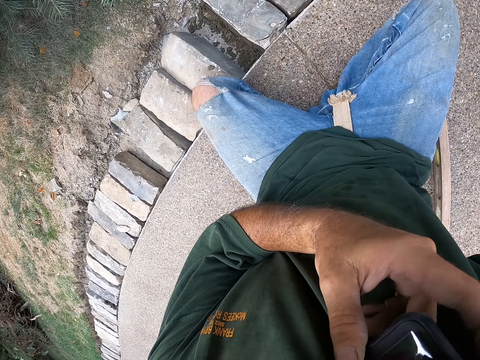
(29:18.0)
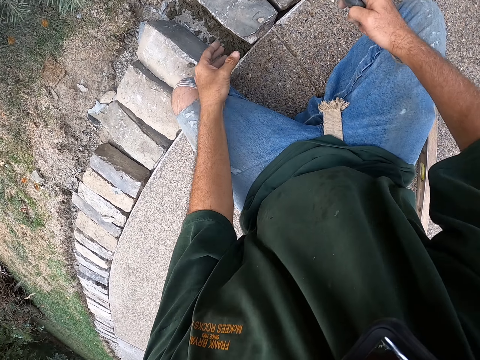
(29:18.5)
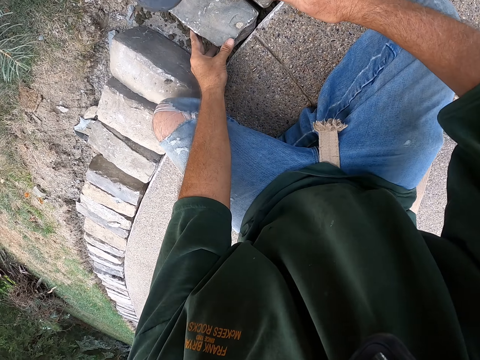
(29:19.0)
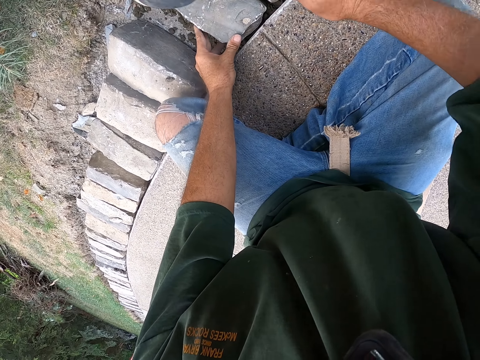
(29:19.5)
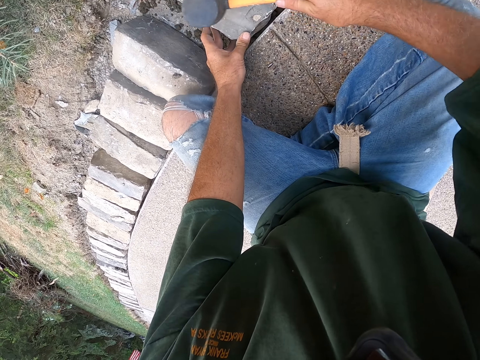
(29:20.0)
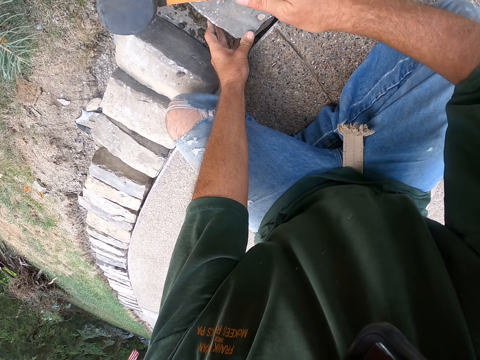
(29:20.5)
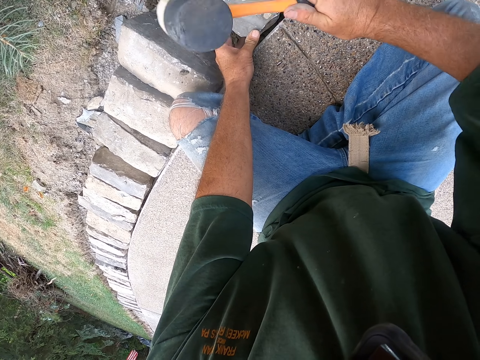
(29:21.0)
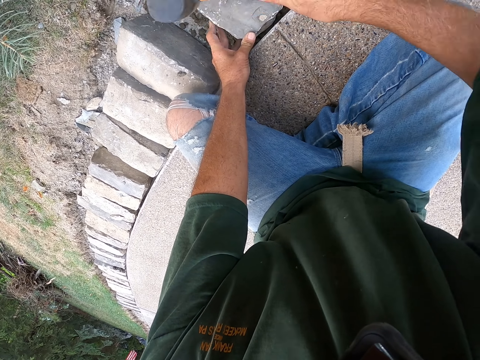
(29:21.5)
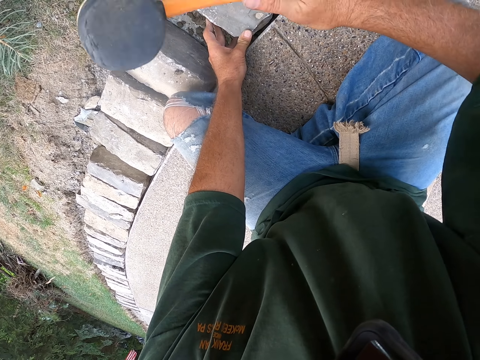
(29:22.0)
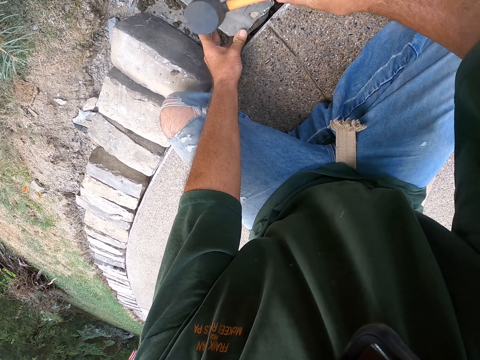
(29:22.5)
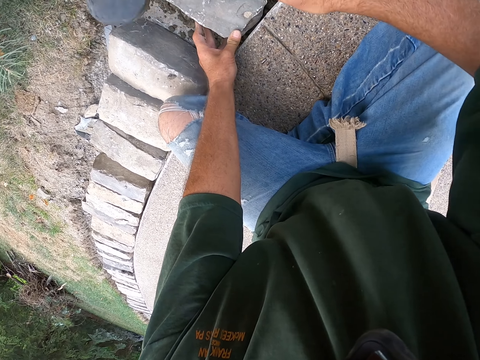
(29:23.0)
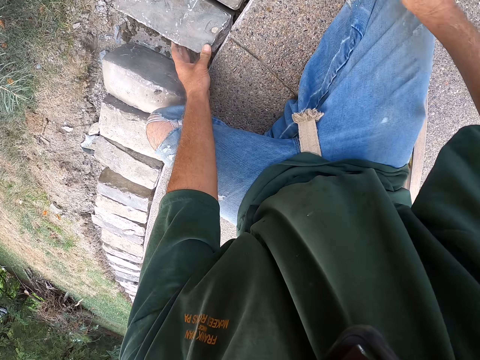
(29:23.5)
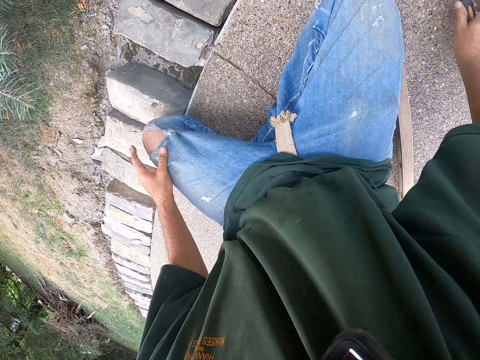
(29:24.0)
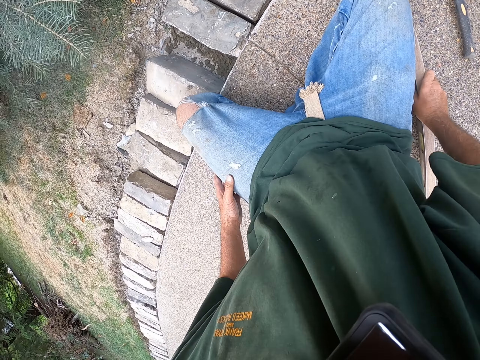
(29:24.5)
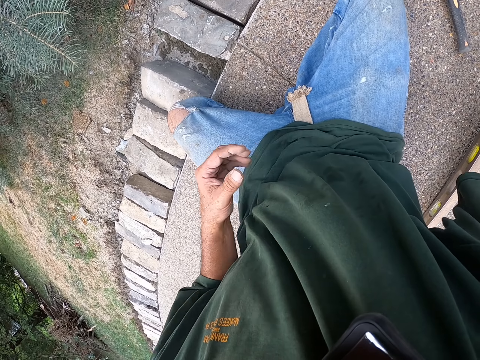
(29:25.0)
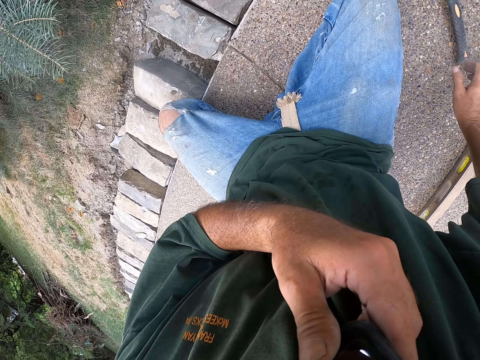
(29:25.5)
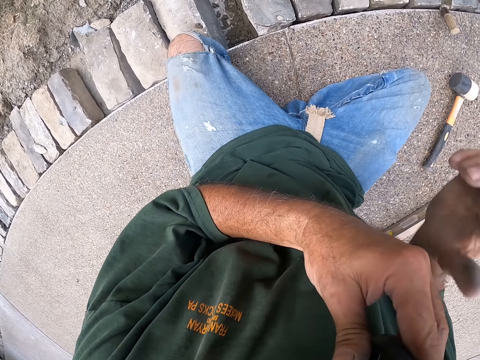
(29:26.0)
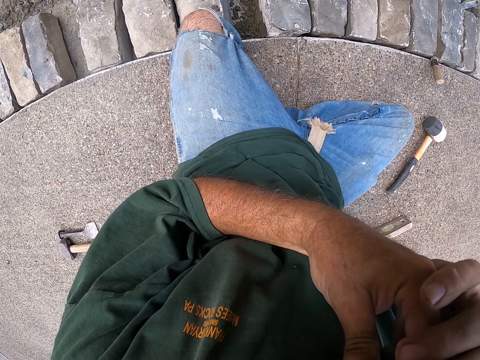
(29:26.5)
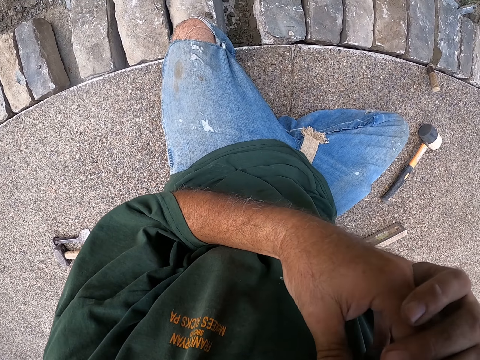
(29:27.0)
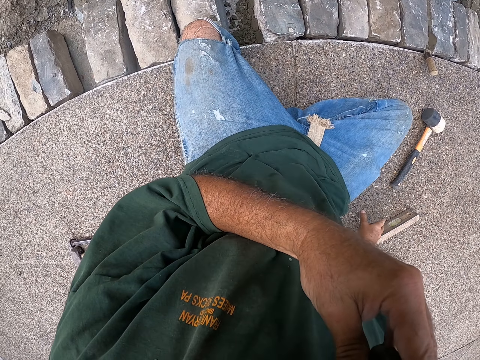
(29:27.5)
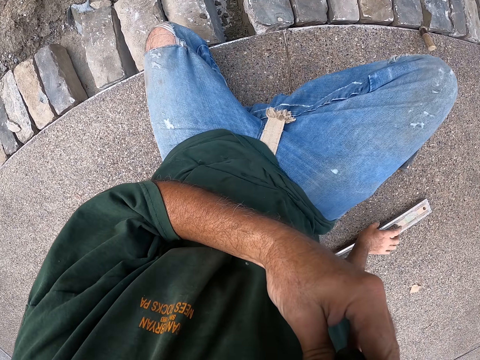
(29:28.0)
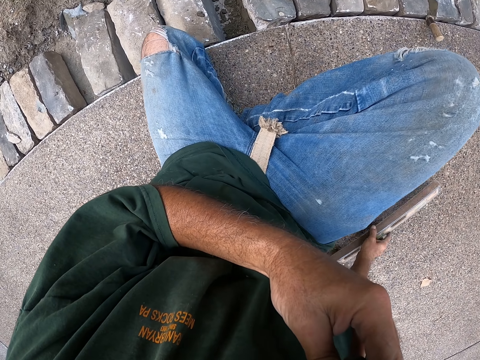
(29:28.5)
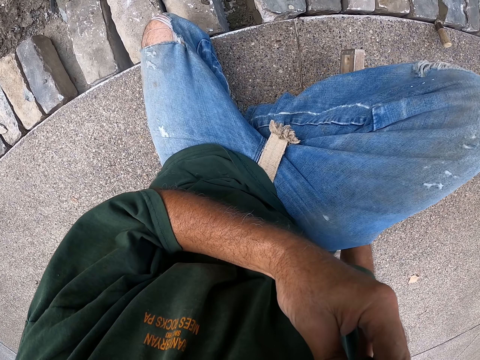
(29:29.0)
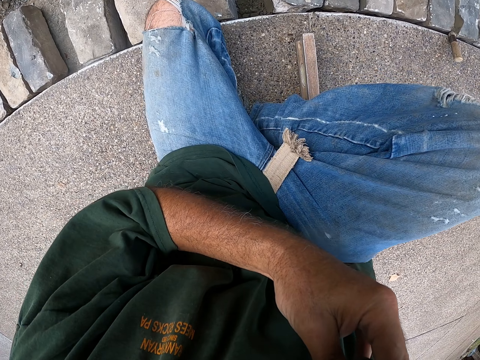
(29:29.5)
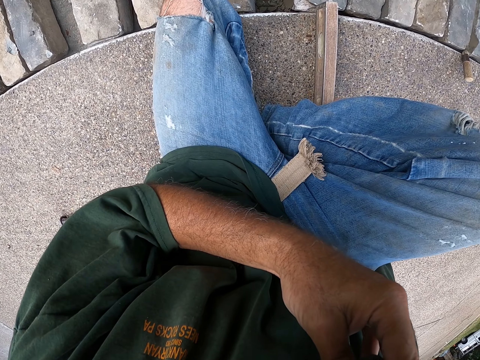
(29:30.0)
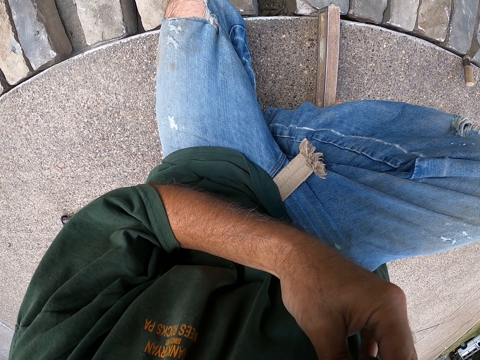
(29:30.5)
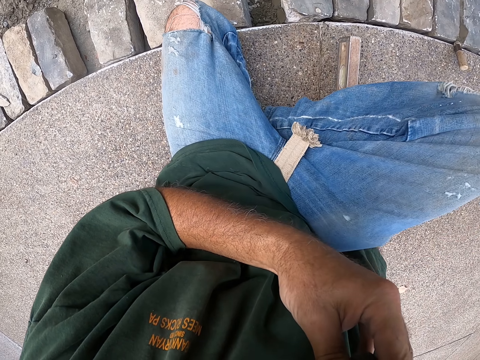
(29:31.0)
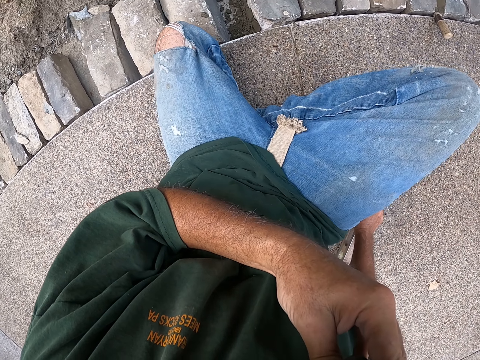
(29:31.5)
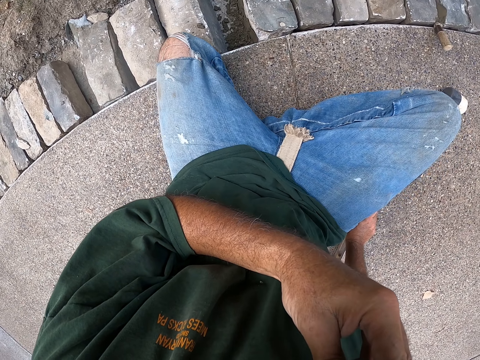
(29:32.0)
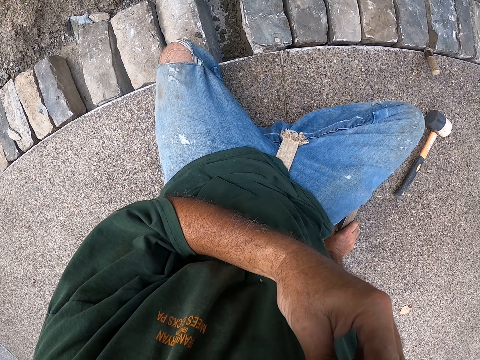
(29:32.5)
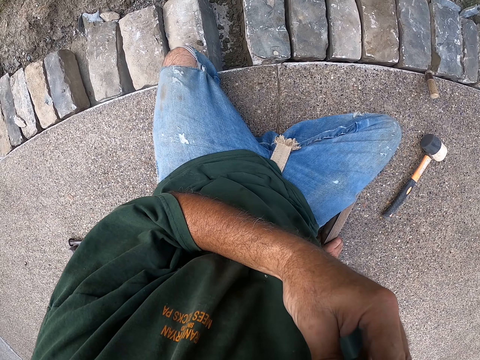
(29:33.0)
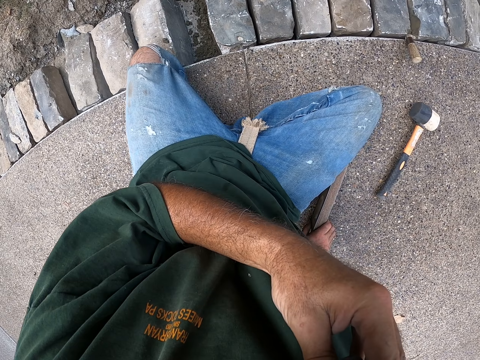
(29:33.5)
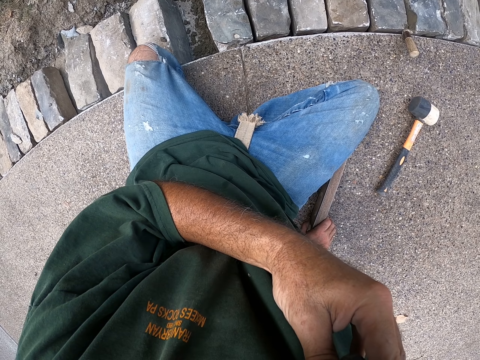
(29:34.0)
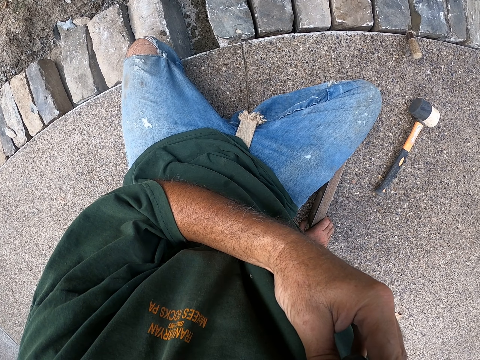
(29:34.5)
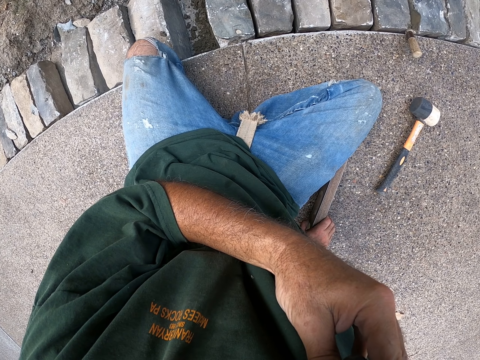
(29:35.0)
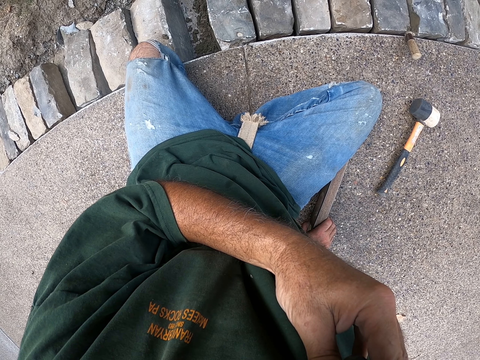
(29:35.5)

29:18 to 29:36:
The camera wearer picks up a hammer. He holds the hammer. He hits the brick with the hammer. He puts down the hammer. He holds the I-beam level or spirit level. He lifts his hand. He lifts his hand again. He holds a phone with both hands. He puts down his hand. He holds the I-beam level. He moves the spirit level towards the bricks. He puts the I-beam level over the brick. He leans on the spirit level. He moves the I-beam level.

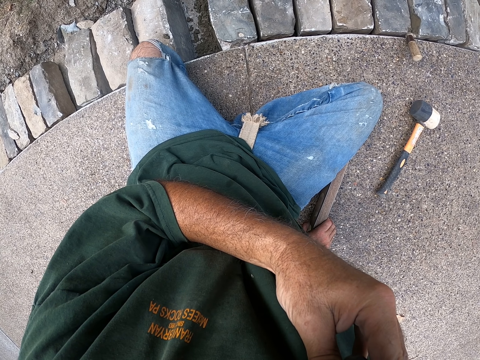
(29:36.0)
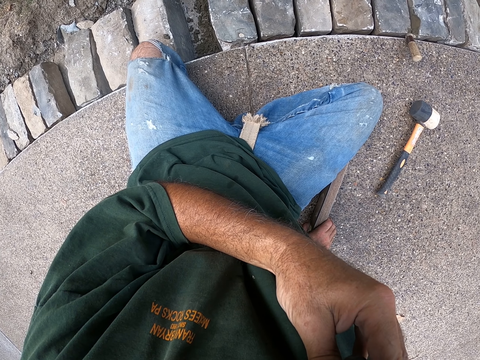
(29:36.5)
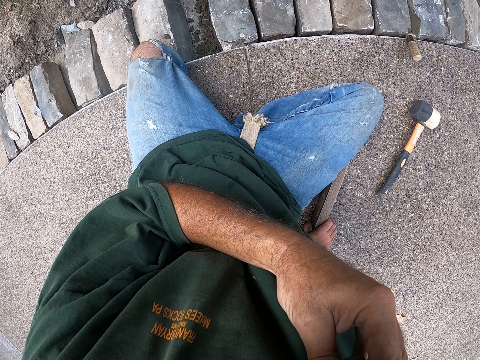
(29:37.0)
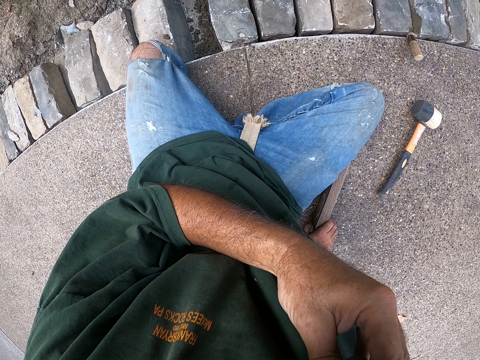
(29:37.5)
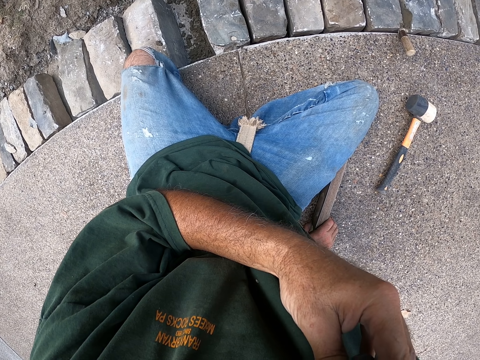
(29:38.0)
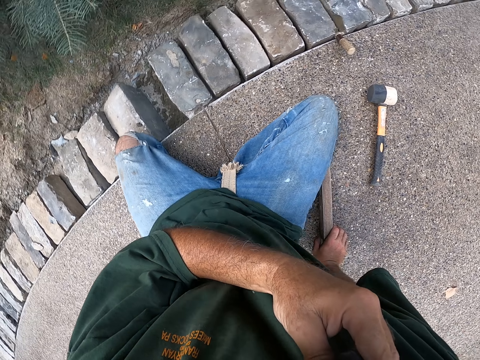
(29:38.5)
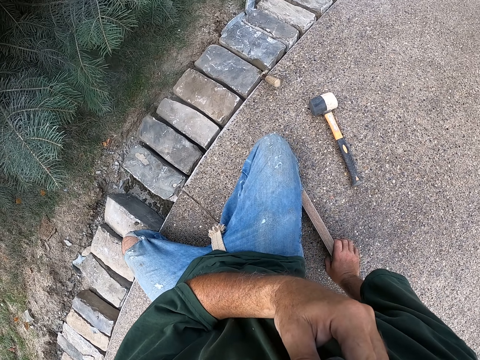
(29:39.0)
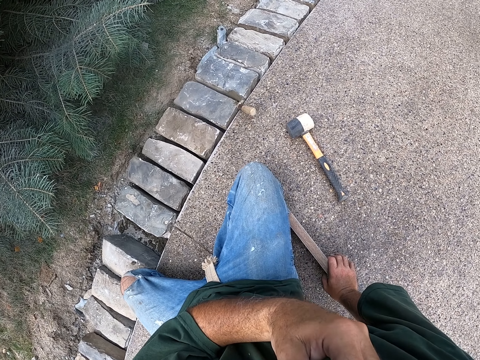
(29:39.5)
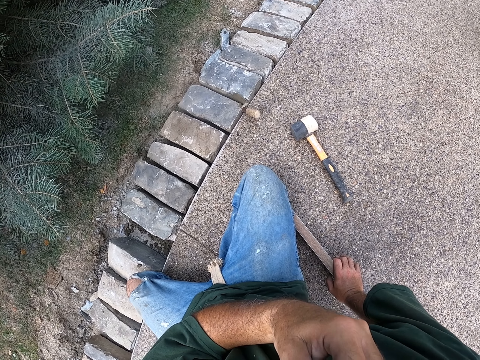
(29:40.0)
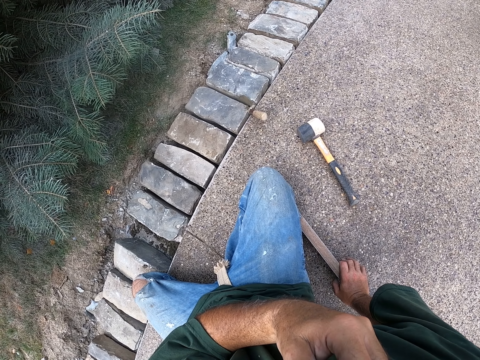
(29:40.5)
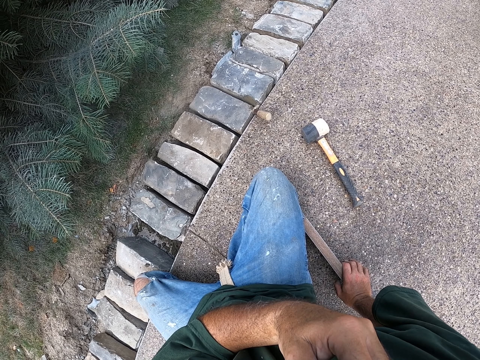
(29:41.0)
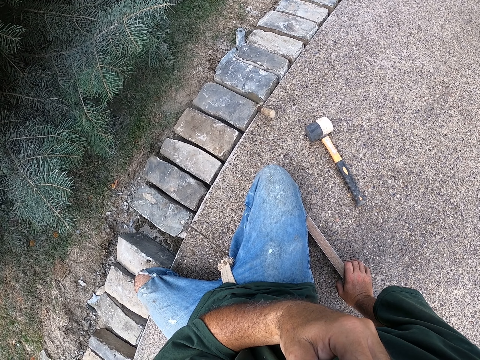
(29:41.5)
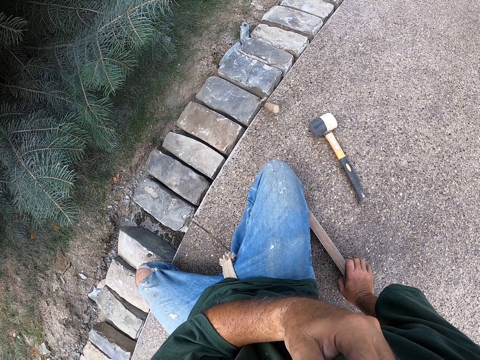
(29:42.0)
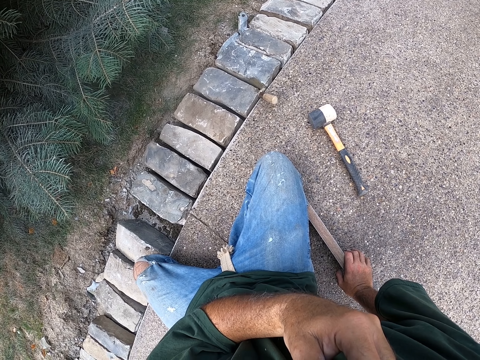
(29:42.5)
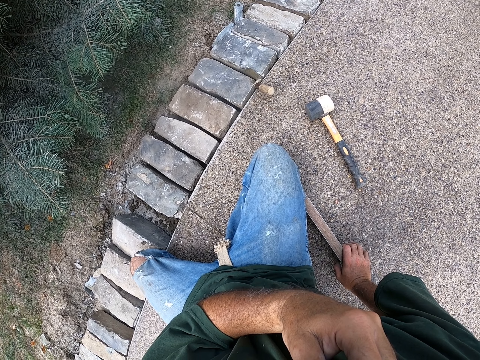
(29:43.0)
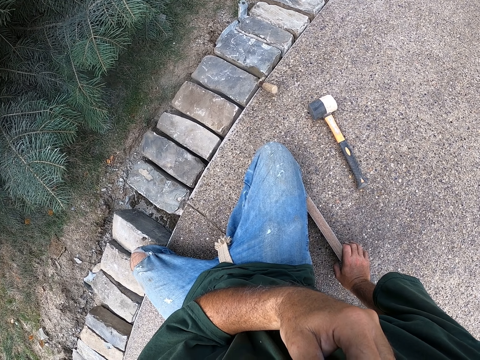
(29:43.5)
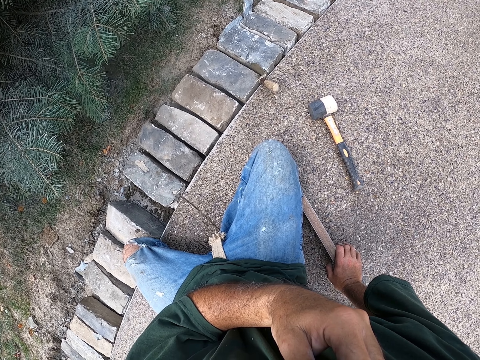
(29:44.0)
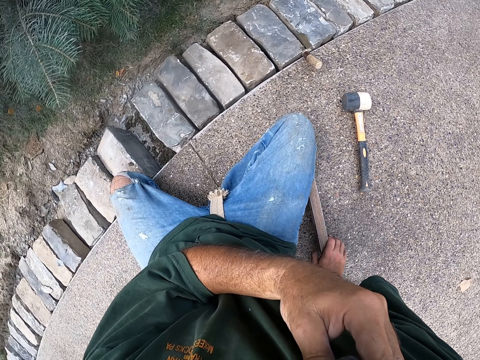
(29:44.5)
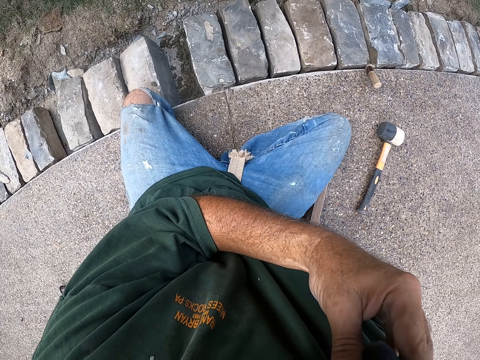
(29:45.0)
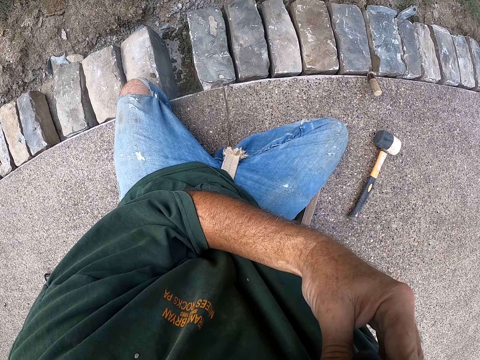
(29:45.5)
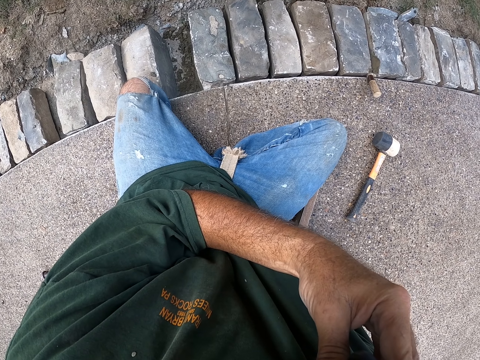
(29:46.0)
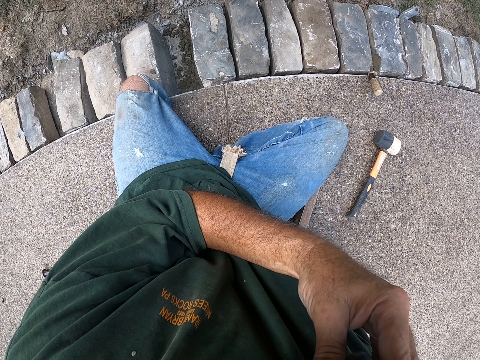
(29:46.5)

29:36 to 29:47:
The camera wearer looks at the bricks.
